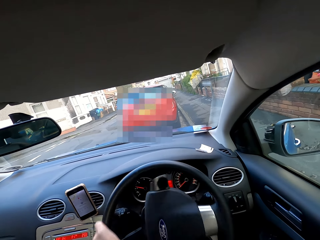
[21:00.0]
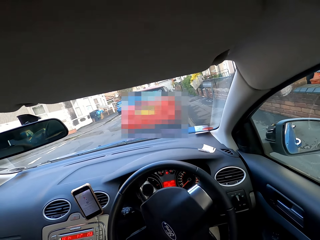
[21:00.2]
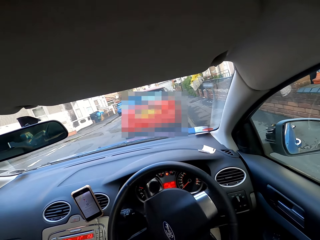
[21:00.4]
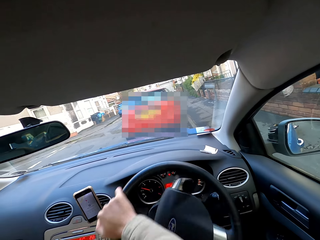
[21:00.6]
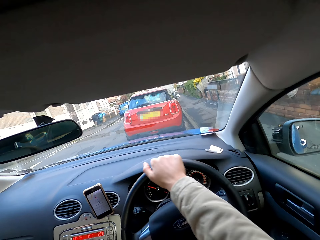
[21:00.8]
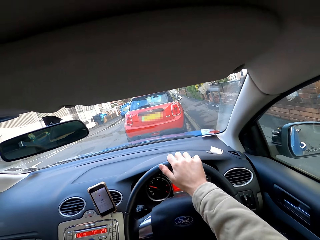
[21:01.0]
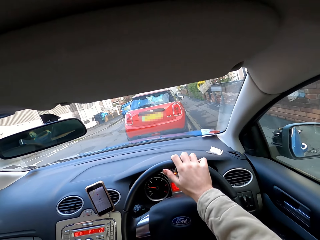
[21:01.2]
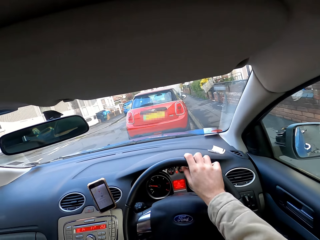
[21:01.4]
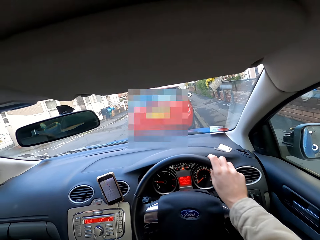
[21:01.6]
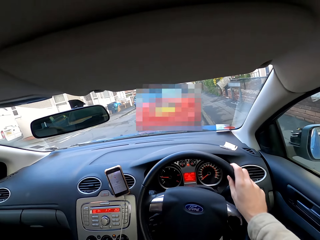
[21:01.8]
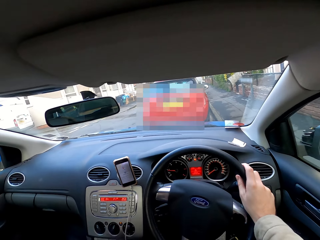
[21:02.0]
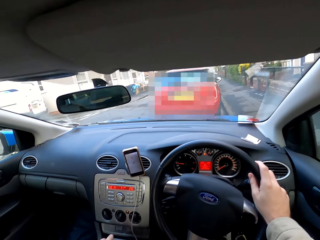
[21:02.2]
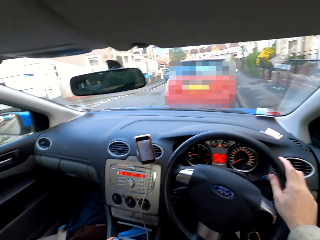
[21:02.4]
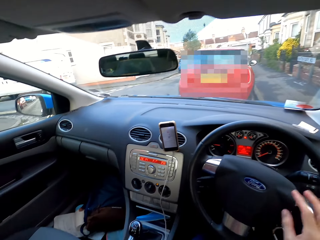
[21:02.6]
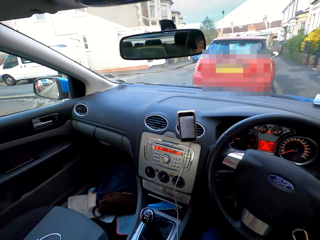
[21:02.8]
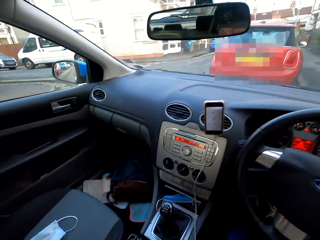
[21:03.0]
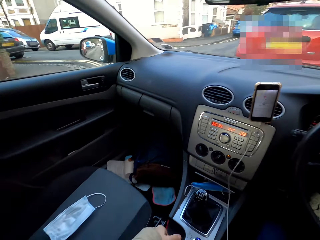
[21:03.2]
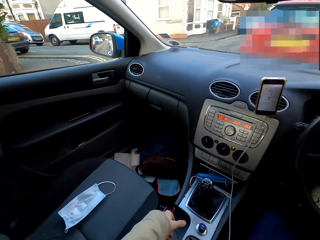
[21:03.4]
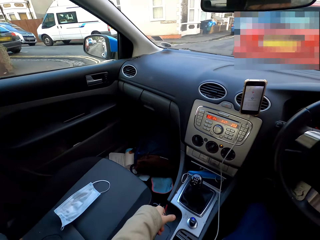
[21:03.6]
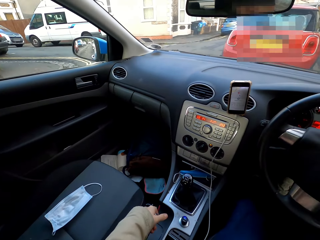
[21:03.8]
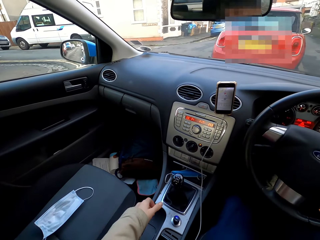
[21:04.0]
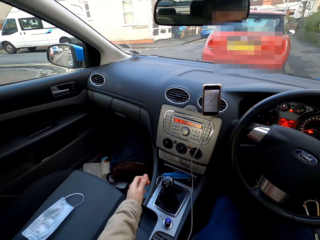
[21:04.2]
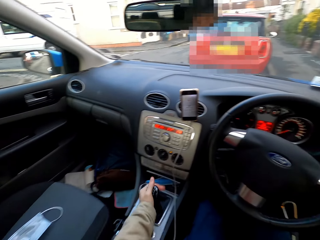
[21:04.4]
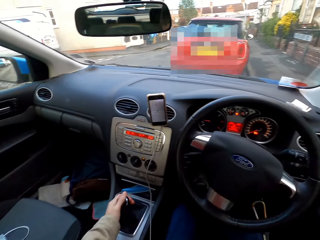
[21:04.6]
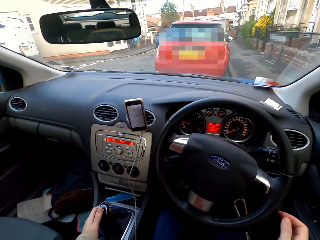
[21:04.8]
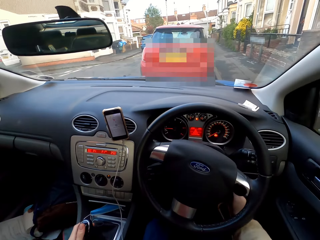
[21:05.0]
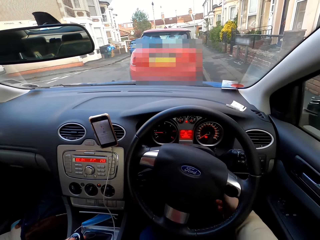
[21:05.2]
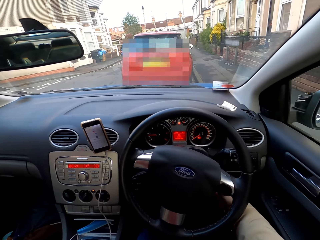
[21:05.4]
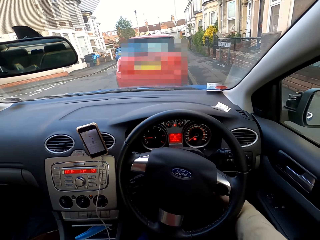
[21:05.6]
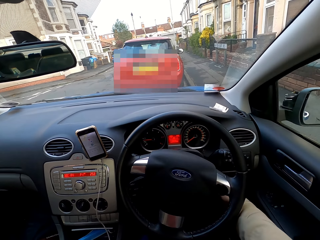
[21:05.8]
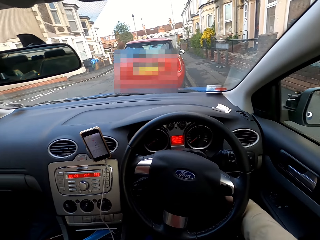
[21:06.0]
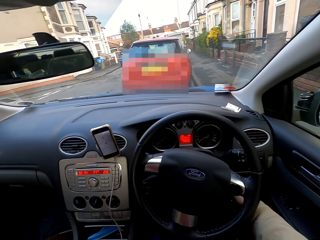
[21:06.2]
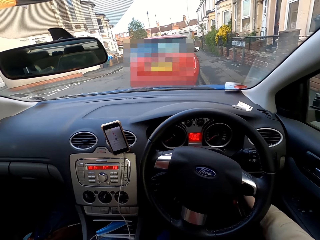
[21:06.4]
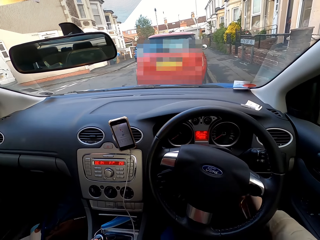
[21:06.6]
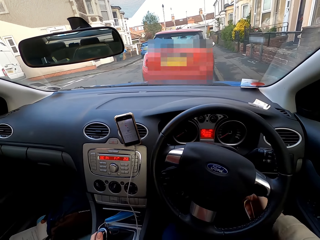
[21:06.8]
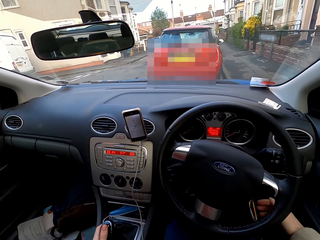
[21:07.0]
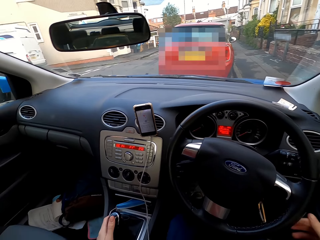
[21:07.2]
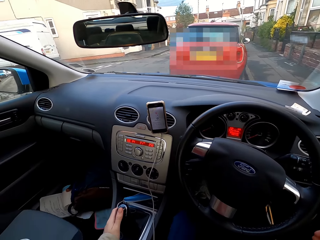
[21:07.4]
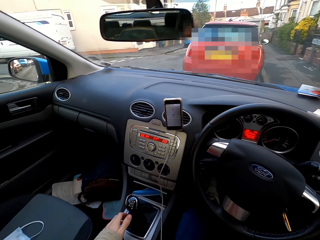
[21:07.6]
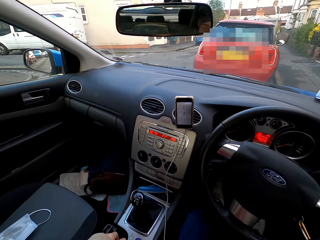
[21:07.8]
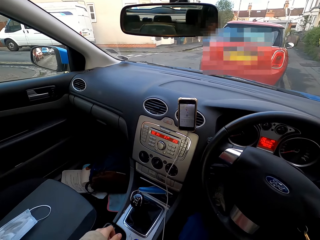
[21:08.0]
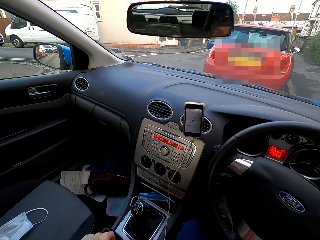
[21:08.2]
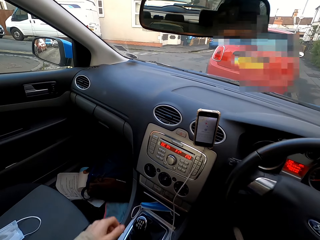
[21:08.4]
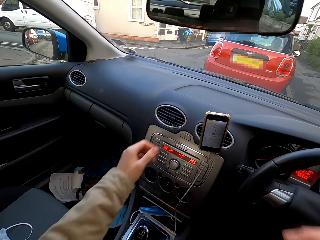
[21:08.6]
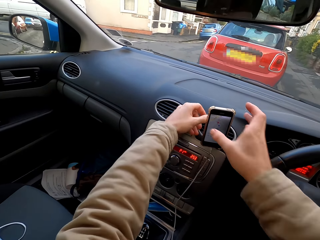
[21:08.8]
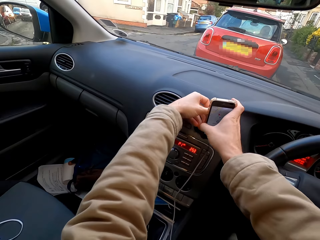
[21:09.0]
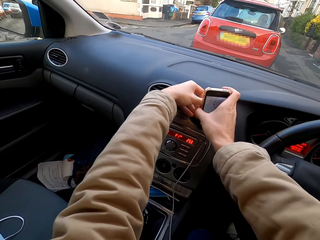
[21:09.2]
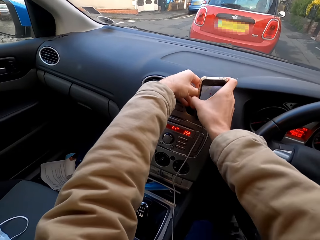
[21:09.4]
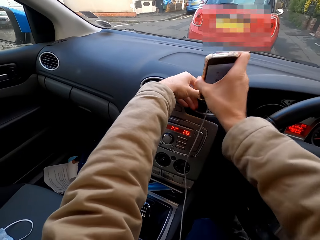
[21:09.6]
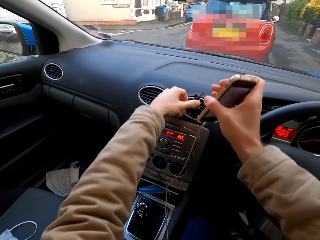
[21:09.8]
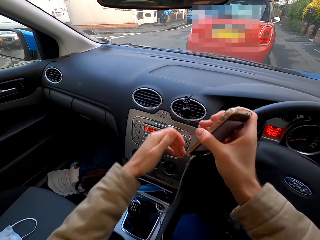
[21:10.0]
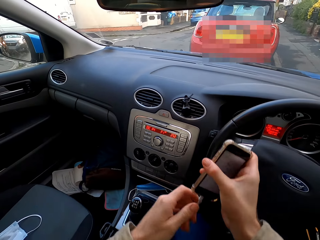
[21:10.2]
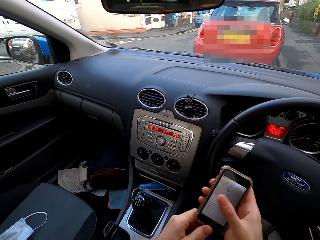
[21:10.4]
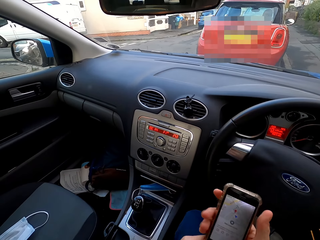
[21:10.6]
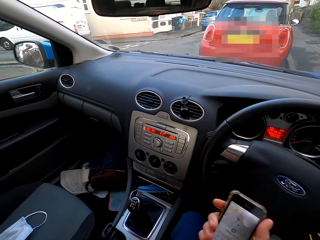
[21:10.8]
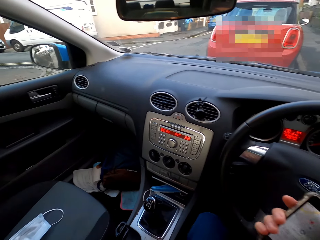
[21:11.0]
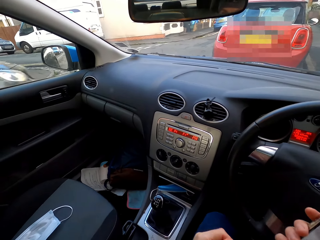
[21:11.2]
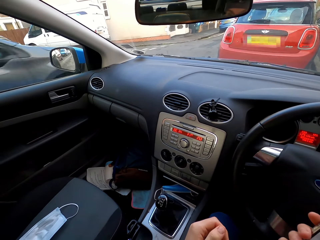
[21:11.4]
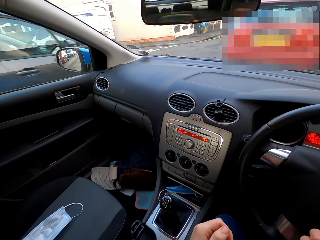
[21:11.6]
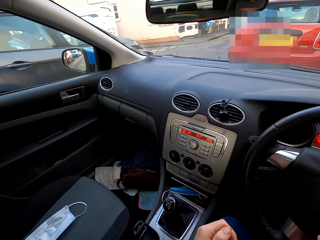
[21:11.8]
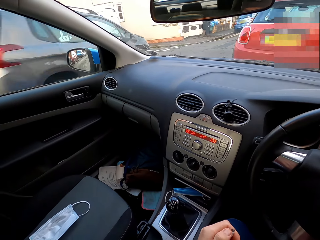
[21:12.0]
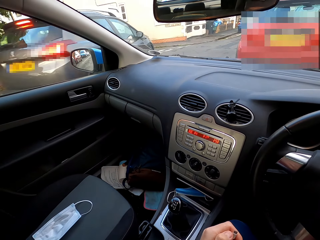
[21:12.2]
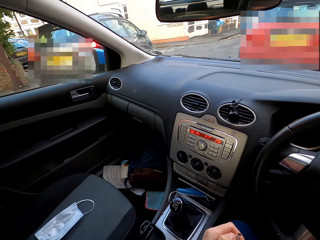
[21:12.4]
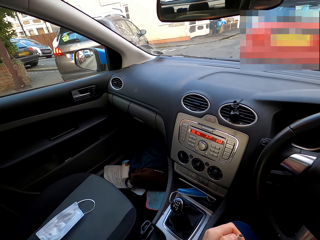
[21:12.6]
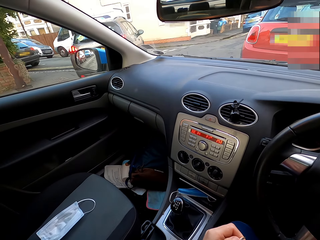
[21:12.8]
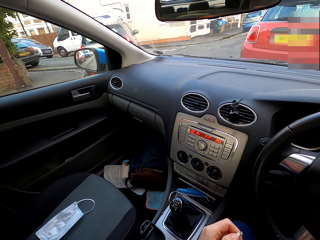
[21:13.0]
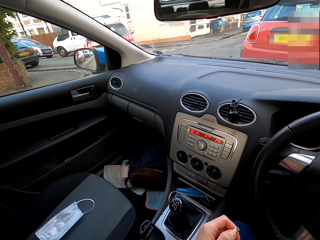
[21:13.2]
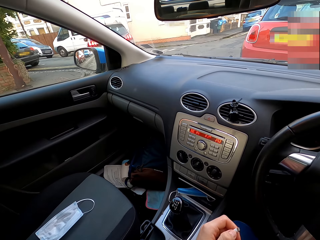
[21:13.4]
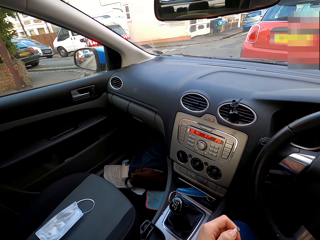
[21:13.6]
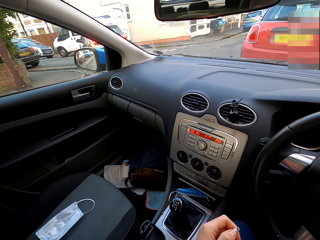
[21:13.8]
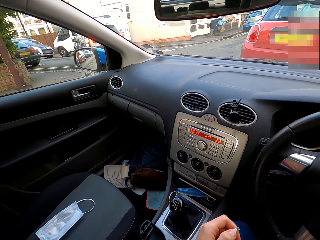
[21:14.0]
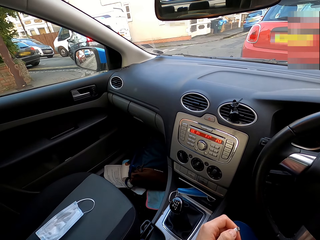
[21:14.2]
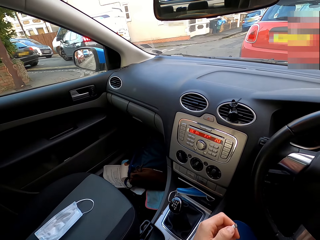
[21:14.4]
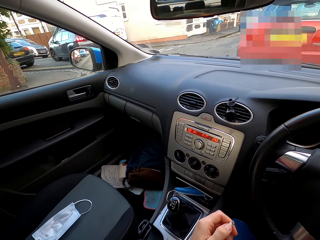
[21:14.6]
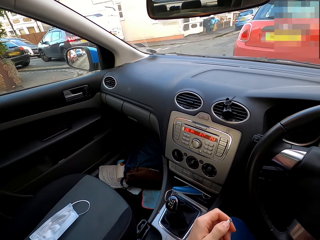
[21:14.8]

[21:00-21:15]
The camera wearer parks the car with his right hand on the steering wheel. He shifts the car gear with his left hand. He holds the car gear with his left hand. He turns the car key with his right hand. He holds a phone on a phone stand with his right hand. He removes the phone from the phone stand with both hands. He holds a charging cord with his left hand.

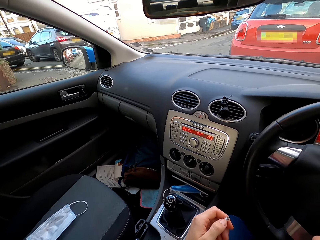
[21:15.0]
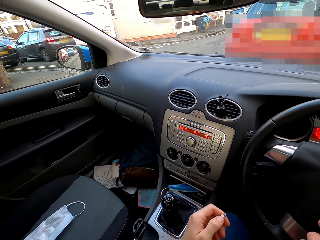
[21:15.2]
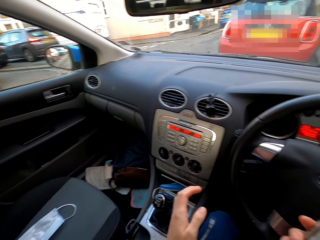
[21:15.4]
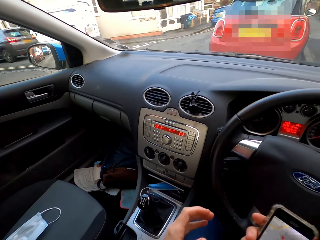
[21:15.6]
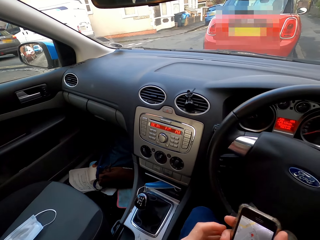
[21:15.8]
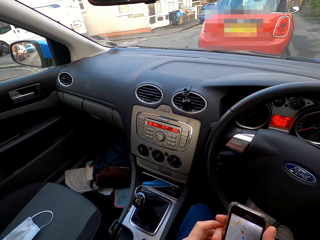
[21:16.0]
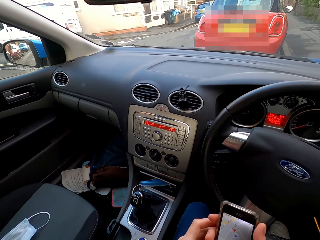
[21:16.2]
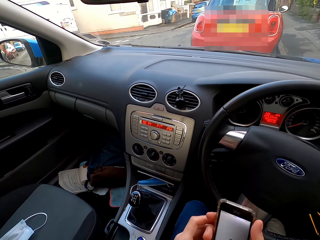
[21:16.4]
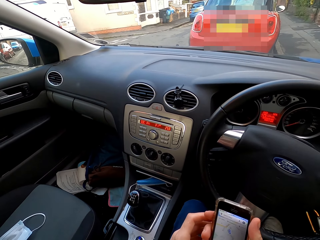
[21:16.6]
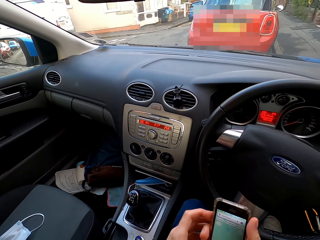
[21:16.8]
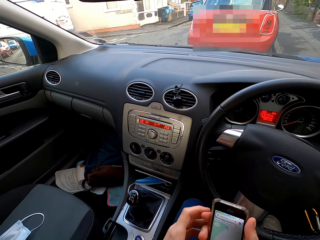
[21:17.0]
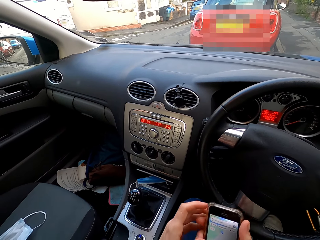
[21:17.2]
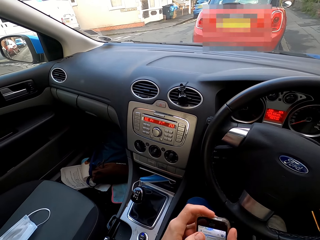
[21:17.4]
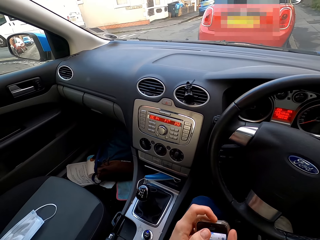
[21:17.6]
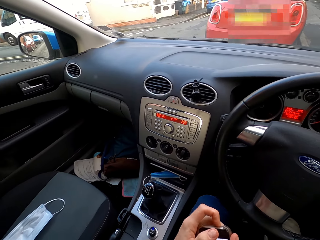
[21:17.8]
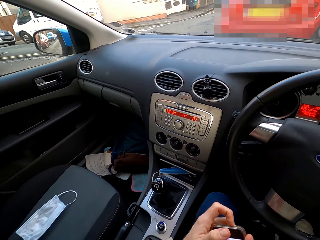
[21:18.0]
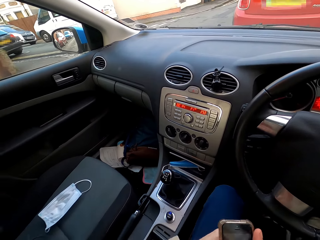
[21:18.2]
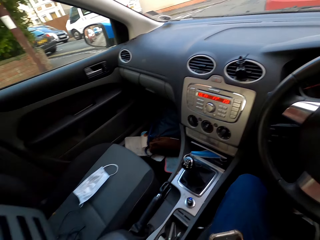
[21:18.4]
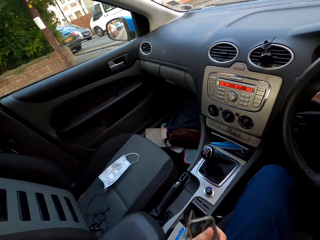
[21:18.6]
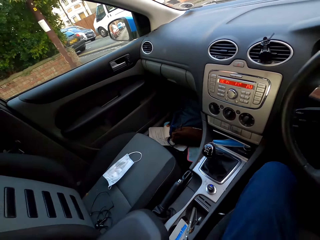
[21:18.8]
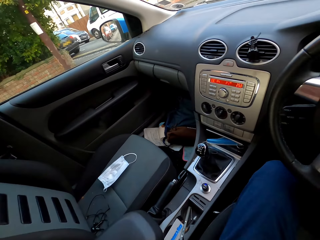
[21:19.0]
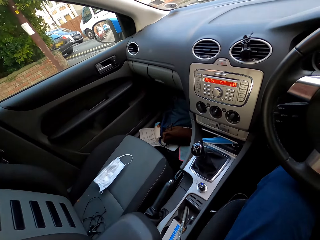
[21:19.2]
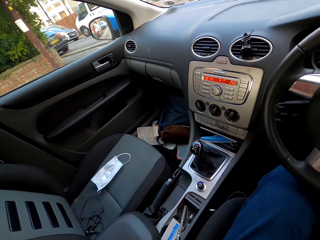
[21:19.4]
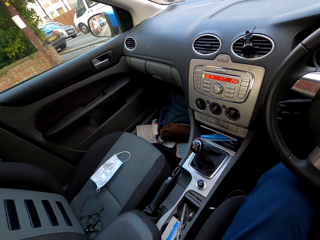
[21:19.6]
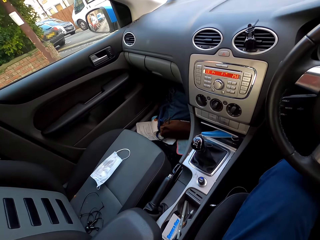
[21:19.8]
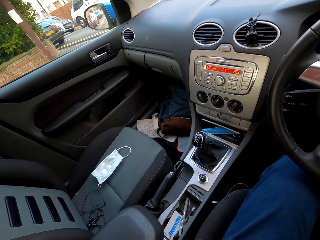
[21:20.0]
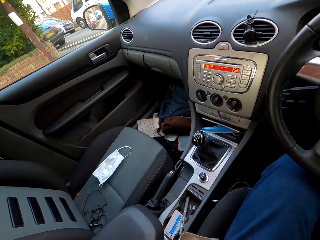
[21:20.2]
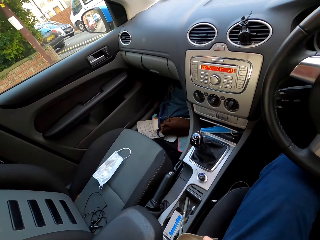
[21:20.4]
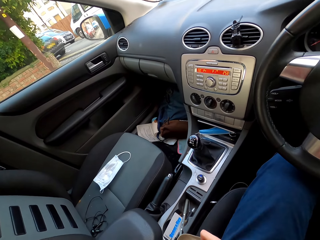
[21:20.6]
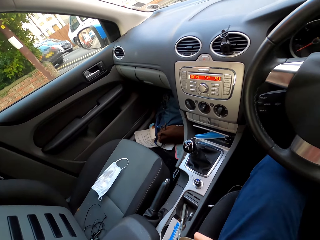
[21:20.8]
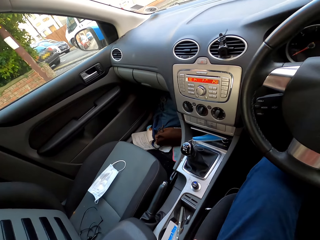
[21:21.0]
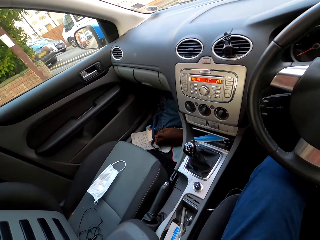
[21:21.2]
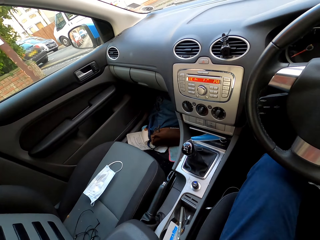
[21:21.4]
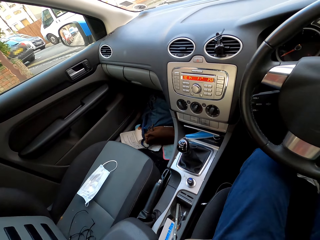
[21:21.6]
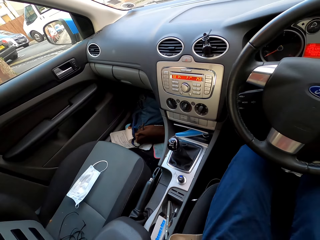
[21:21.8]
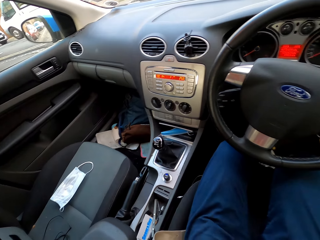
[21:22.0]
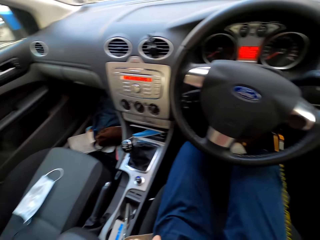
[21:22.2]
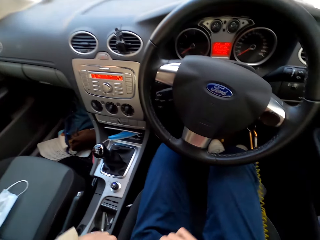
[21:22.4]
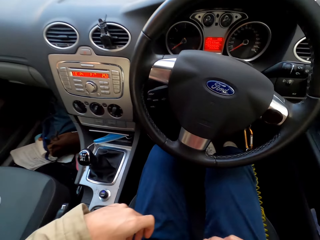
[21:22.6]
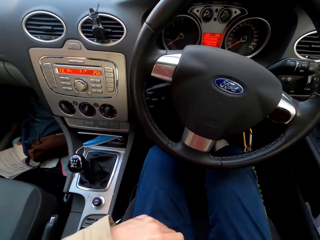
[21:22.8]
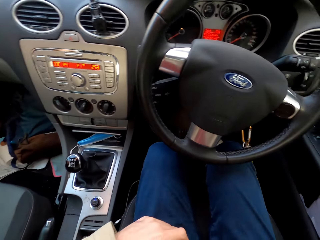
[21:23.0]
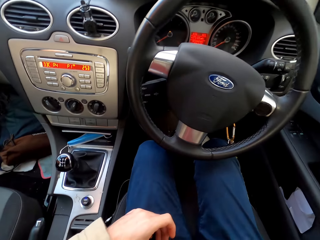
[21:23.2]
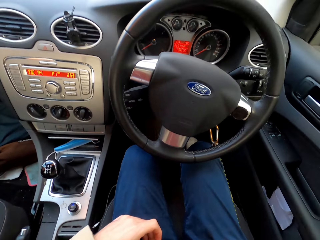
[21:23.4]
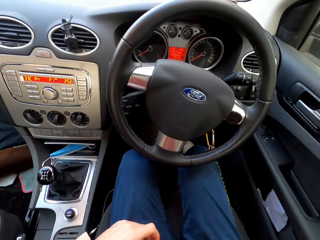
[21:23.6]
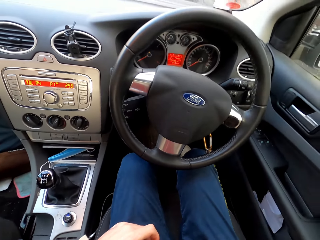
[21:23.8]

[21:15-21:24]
The camera wearer throws the charging cord in his left hand on his thigh. He operates the phone with his left hand. He passes the phone from his right hand to his left hand. He puts the phone into his trouser pocket with both hands.
